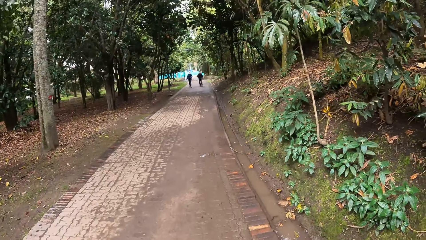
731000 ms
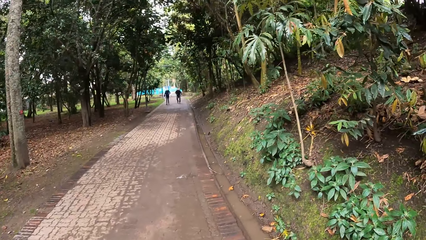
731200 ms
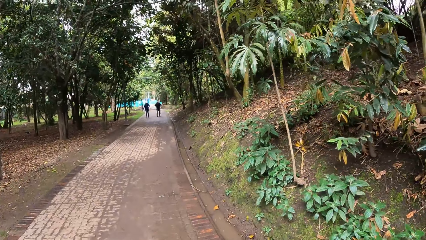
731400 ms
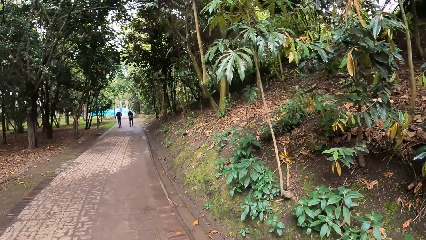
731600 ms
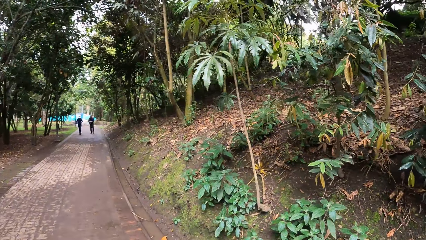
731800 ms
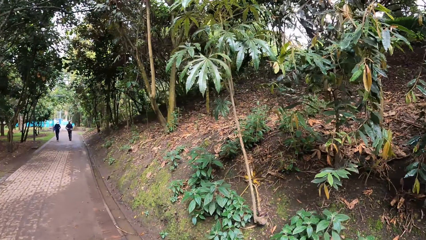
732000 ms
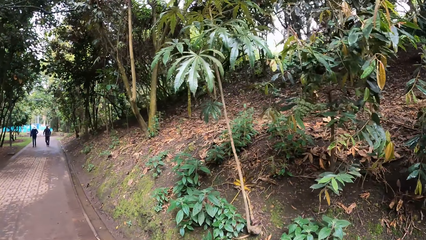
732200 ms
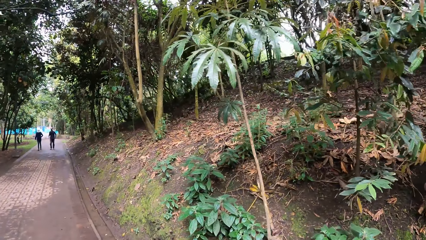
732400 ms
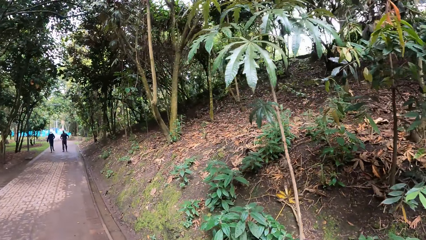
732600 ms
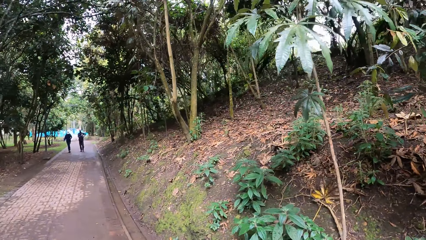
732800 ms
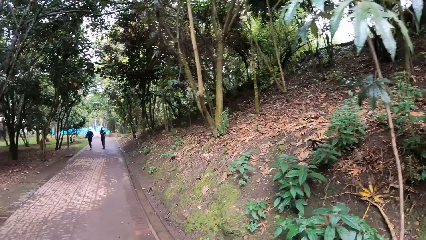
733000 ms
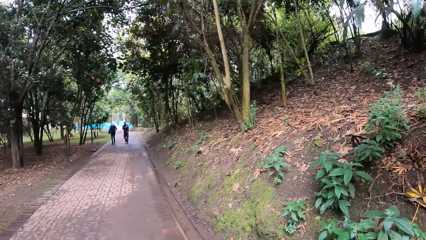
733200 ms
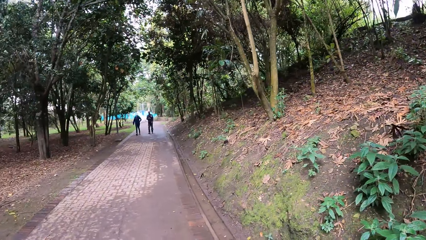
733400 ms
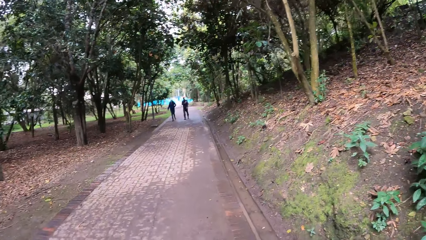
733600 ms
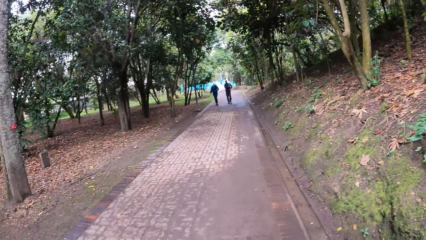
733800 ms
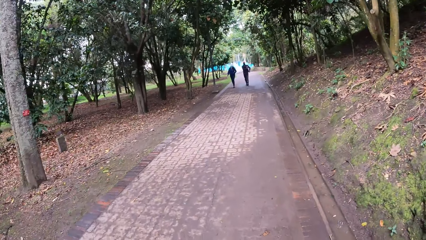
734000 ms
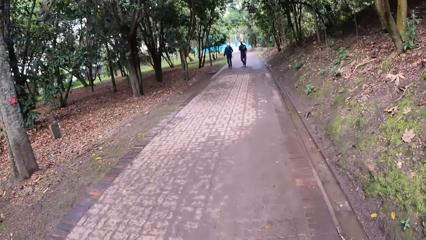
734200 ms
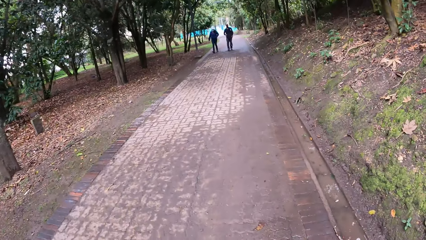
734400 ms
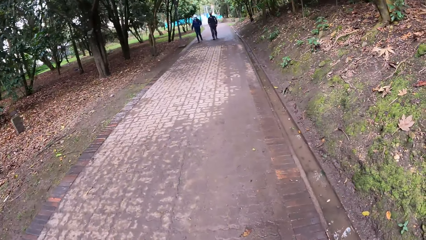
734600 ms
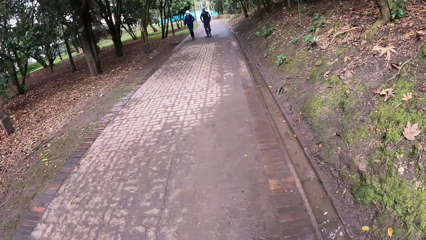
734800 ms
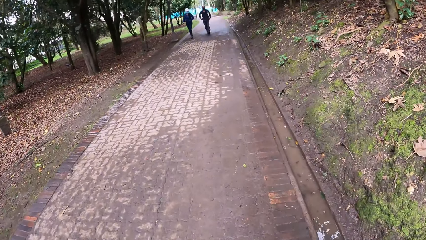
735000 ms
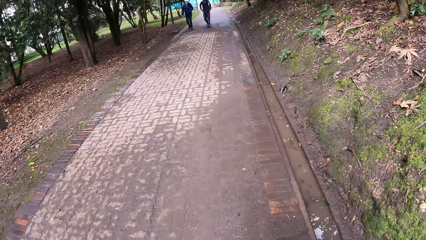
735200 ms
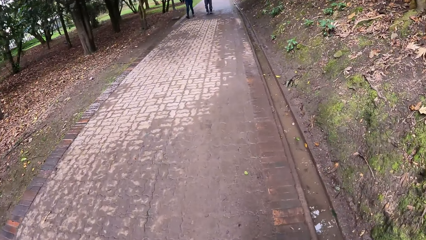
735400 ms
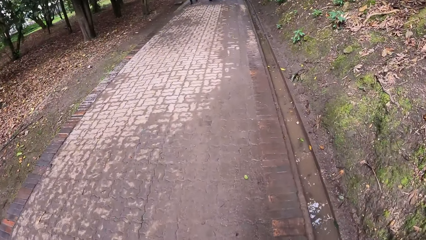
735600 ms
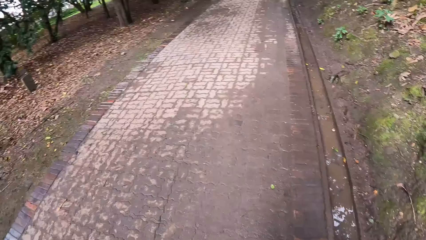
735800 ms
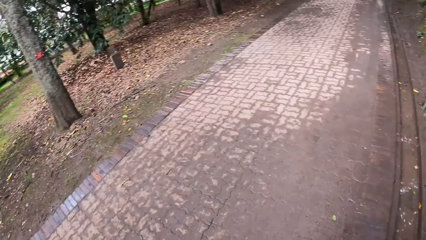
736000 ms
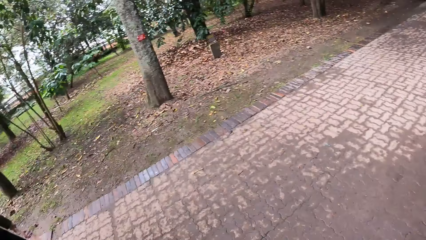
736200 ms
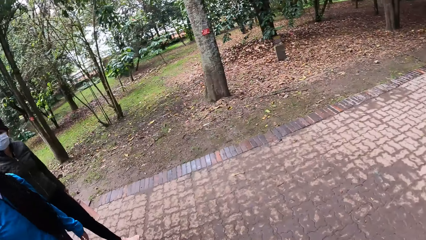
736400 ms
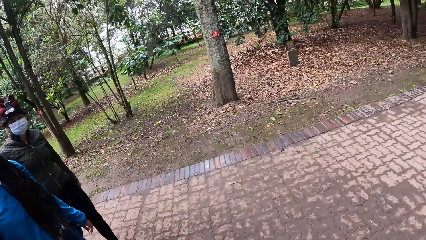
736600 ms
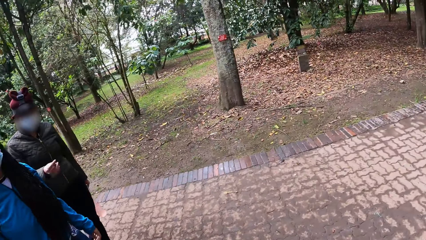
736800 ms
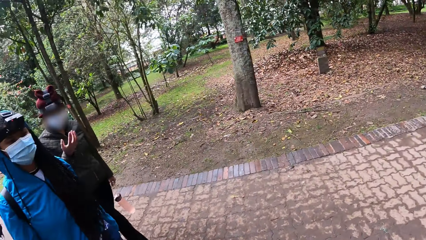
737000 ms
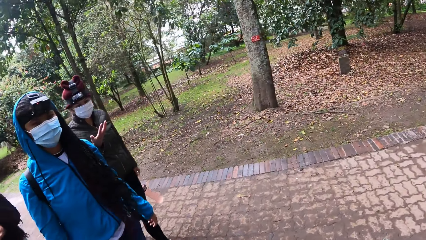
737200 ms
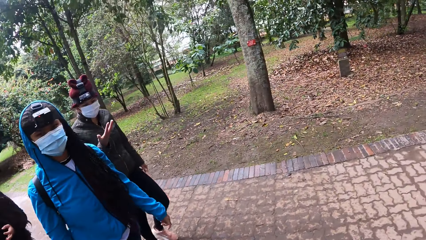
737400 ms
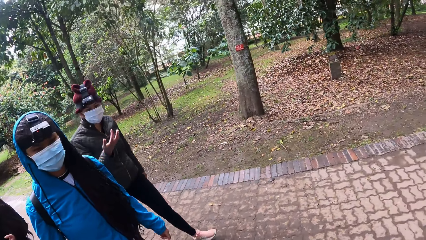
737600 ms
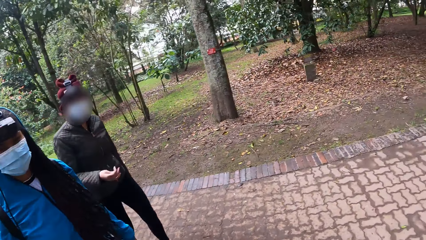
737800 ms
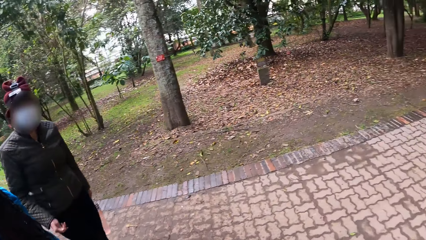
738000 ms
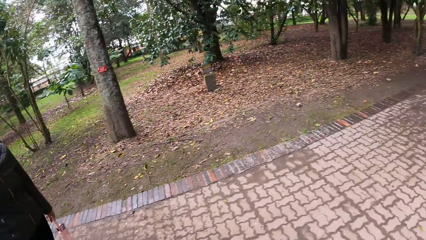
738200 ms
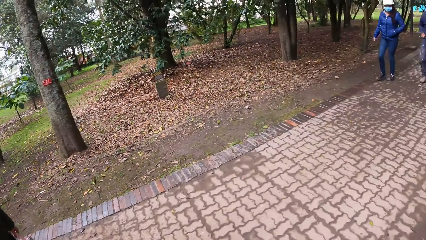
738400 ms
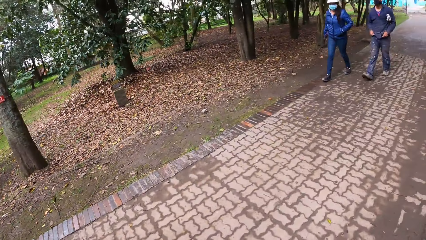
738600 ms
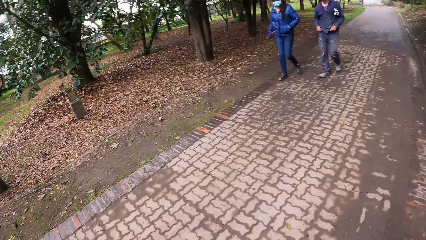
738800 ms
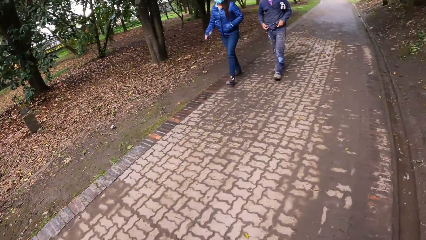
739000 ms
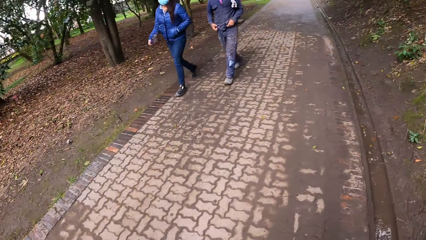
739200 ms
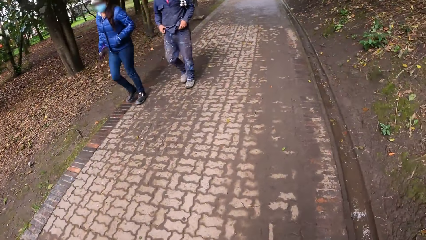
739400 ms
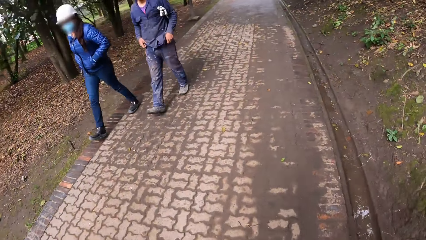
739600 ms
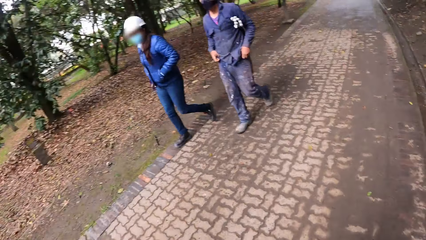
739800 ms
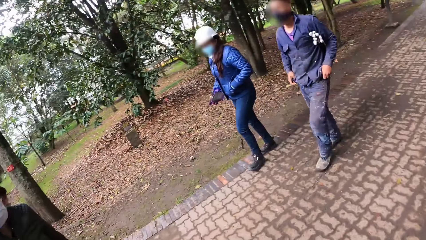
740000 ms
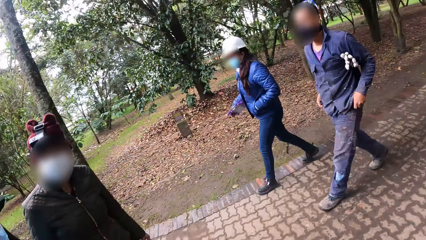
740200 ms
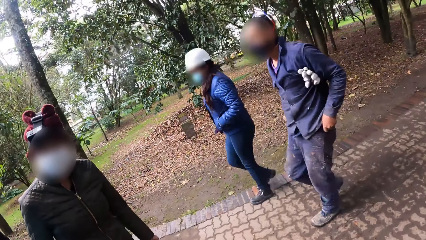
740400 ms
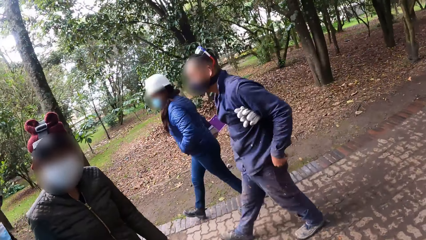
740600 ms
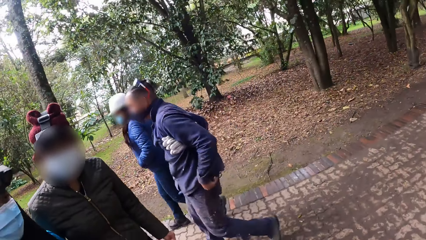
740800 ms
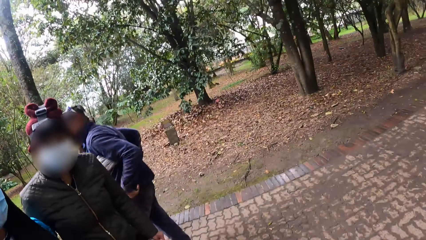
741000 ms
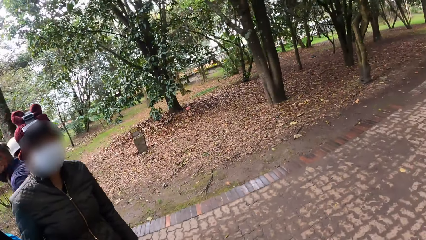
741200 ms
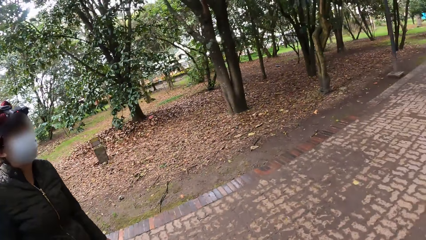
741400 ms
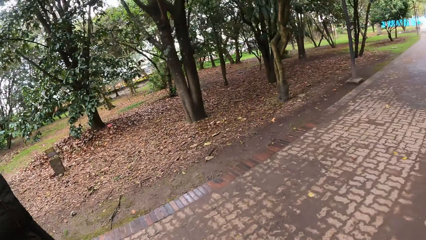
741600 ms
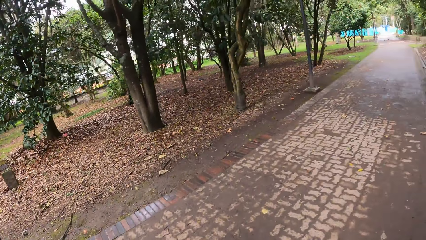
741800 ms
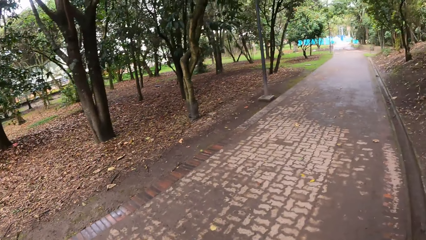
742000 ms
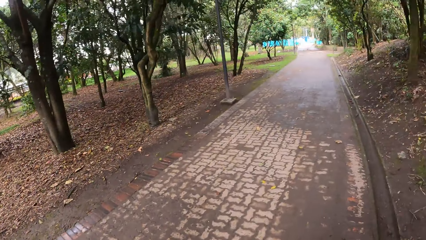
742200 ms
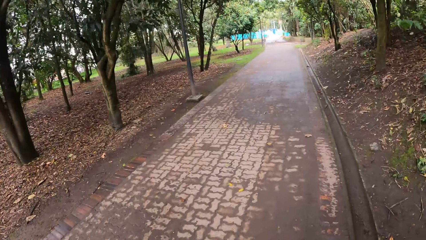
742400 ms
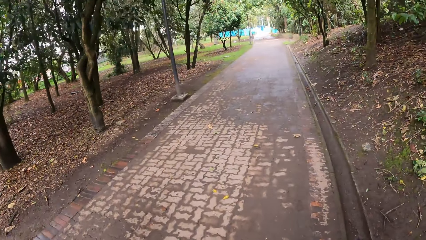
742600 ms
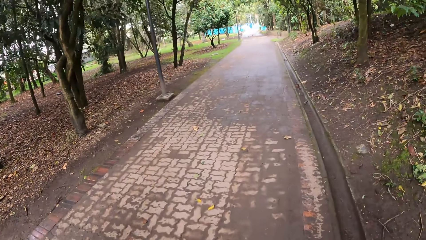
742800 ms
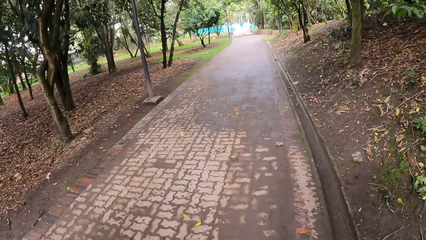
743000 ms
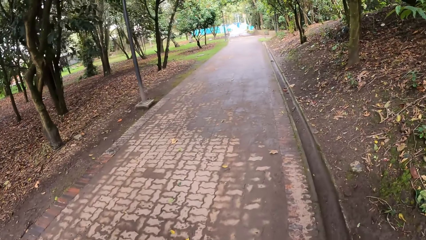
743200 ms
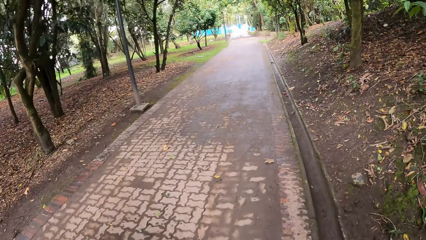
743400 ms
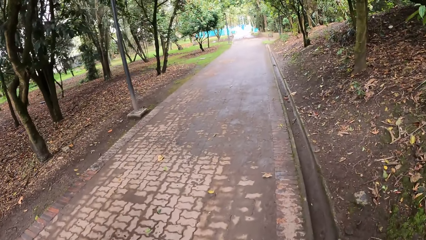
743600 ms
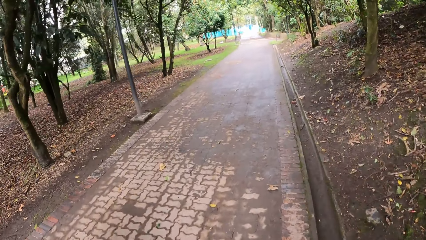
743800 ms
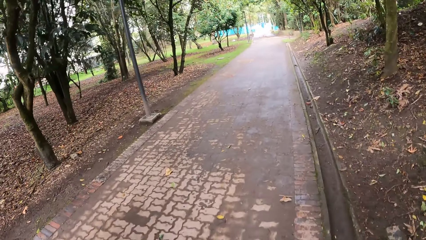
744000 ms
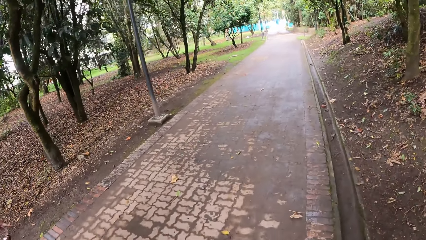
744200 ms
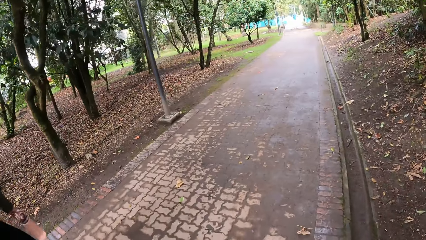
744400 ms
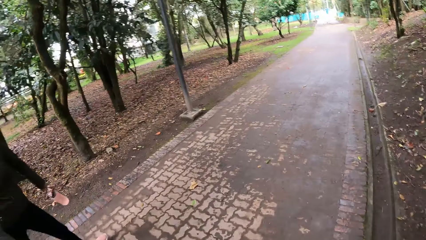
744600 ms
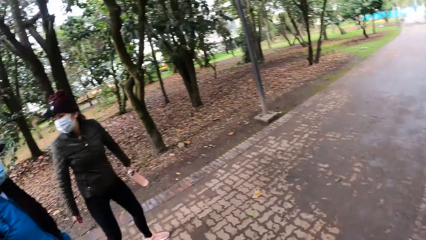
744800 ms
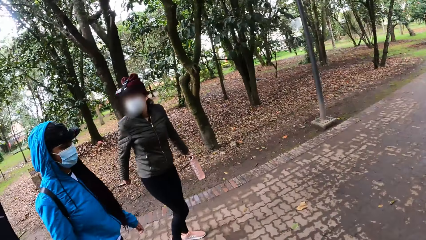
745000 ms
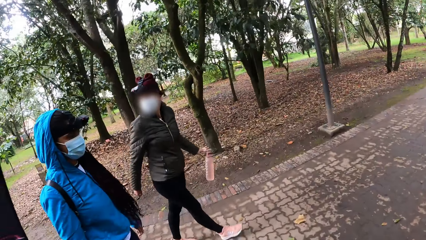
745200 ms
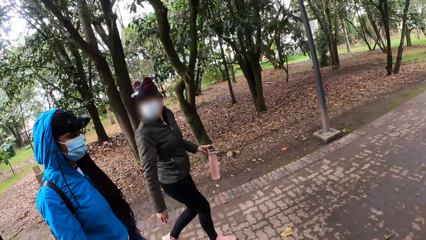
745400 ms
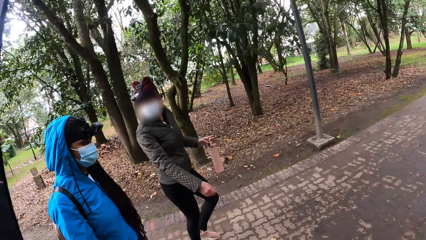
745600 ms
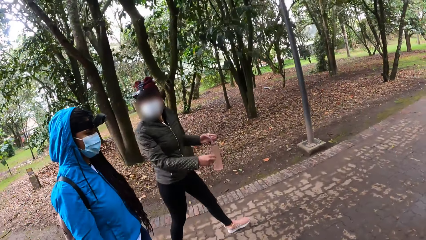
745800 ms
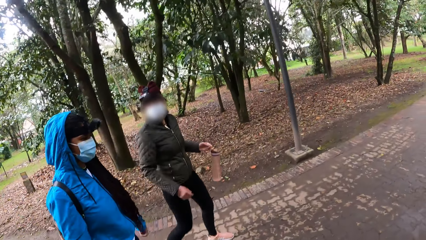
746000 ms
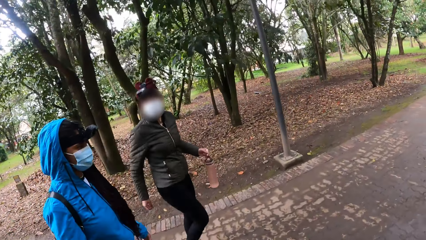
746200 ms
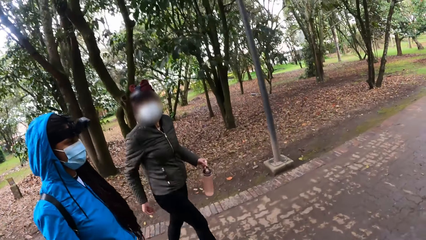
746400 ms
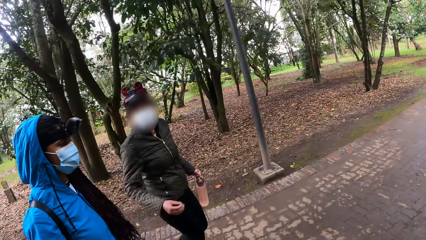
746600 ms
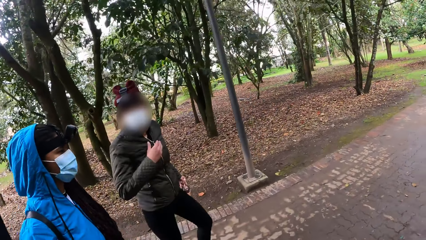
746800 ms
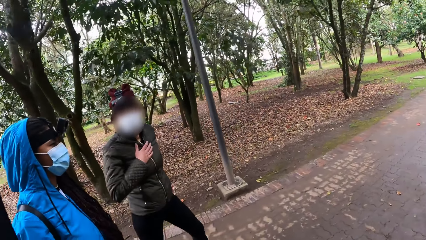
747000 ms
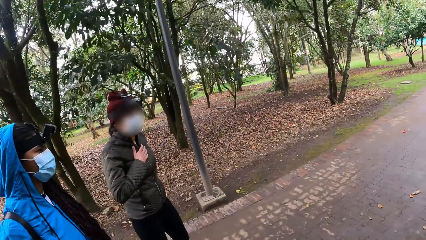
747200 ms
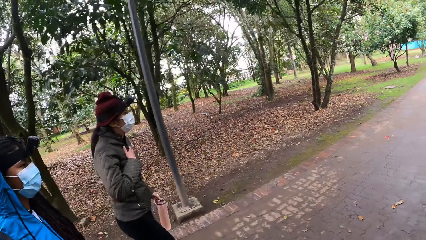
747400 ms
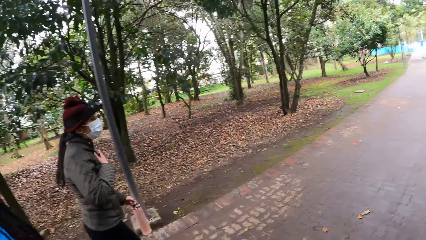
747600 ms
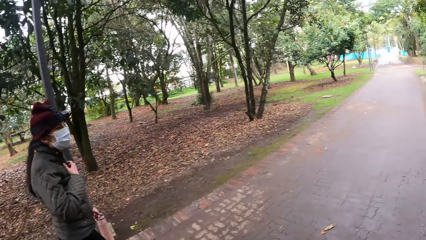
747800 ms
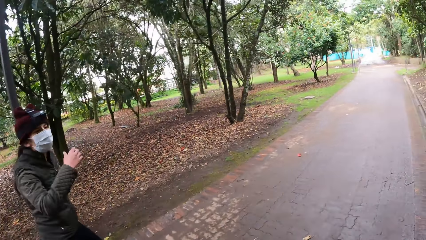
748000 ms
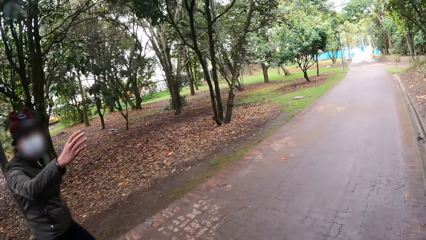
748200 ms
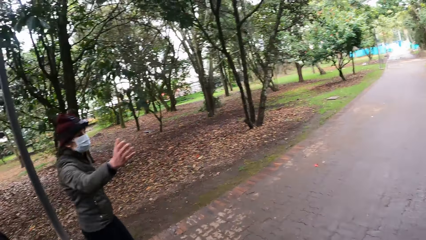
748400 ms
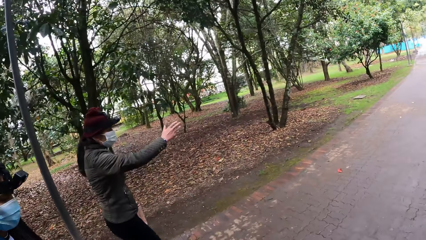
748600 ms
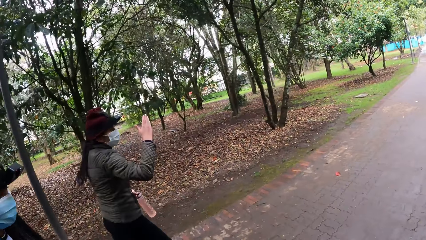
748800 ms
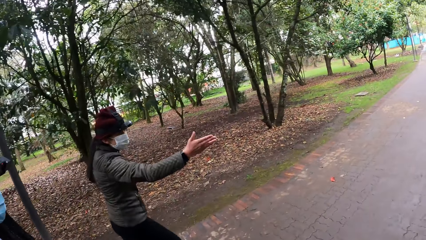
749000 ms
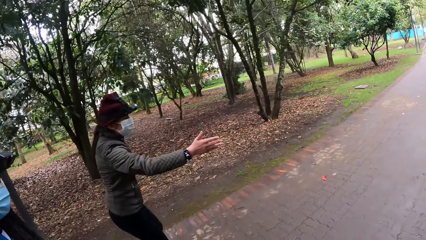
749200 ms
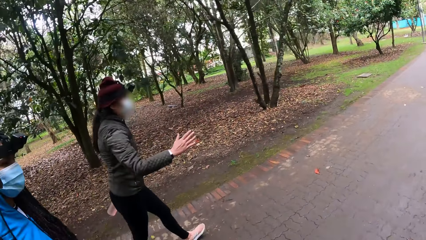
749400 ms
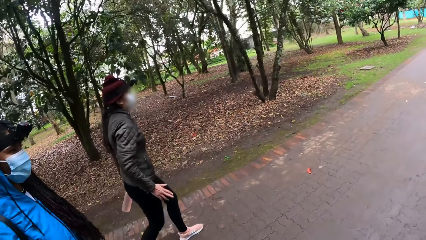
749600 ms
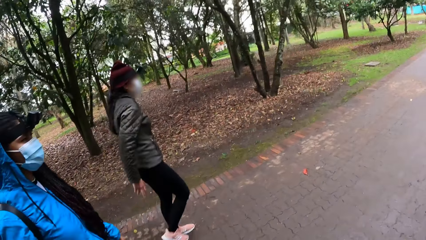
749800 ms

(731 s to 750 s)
The woman interacts with the camera wearer and another woman. The camera wearer looks backwards, walks and converses with a man. The first woman touches her chest with her left hand. Another man converses with the camera wearer. The other man uses gestures.
